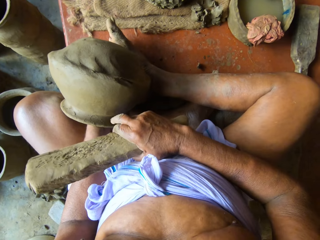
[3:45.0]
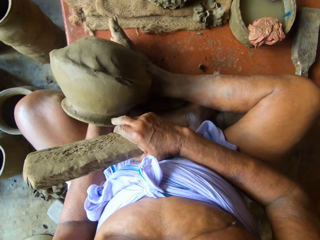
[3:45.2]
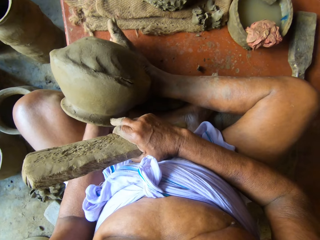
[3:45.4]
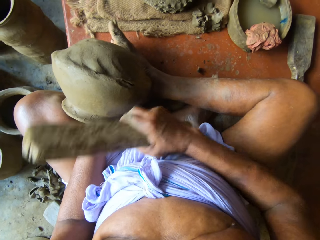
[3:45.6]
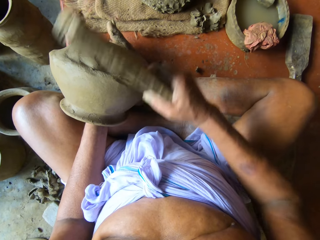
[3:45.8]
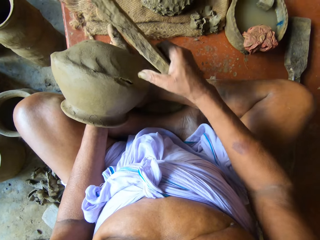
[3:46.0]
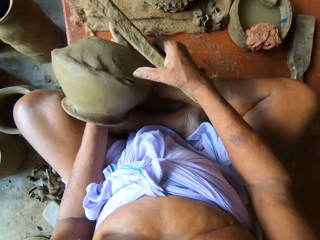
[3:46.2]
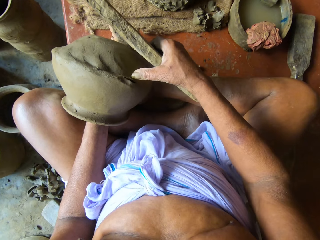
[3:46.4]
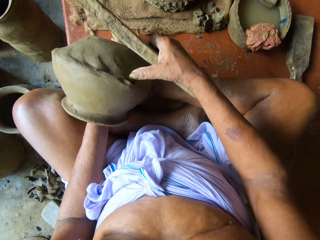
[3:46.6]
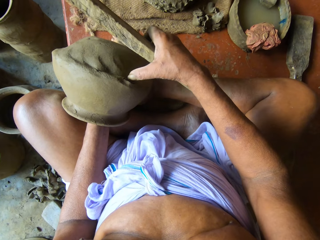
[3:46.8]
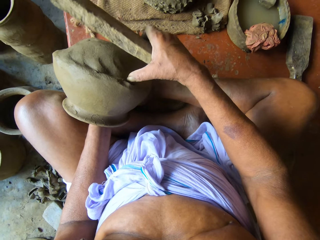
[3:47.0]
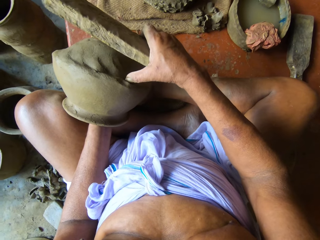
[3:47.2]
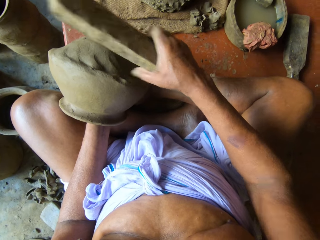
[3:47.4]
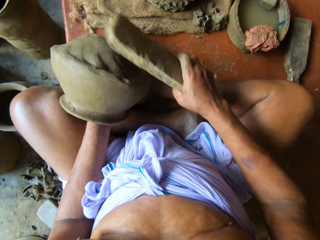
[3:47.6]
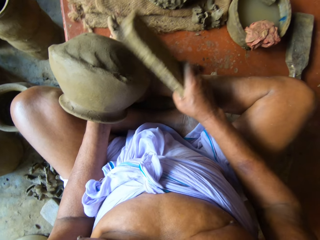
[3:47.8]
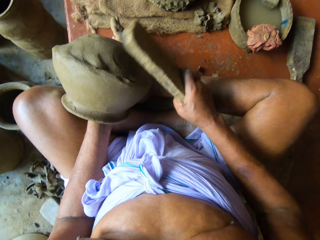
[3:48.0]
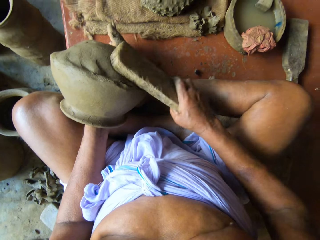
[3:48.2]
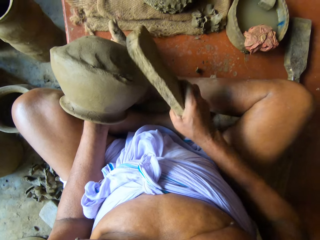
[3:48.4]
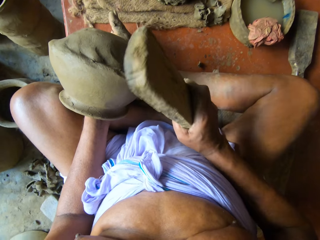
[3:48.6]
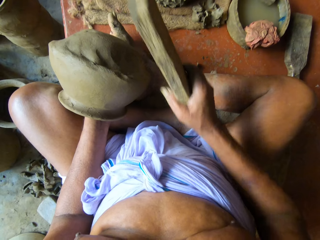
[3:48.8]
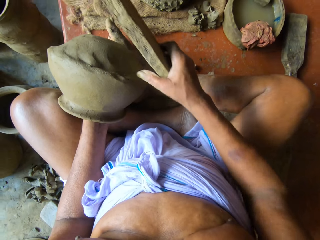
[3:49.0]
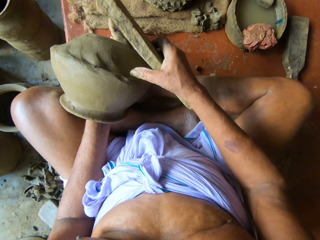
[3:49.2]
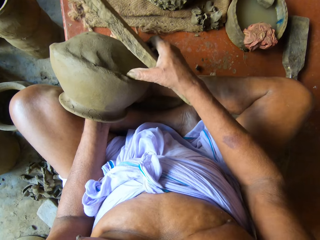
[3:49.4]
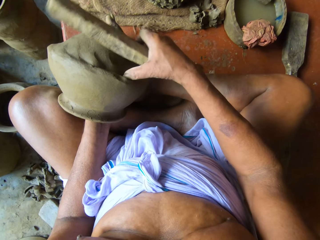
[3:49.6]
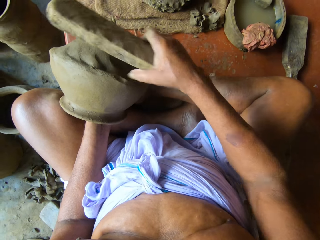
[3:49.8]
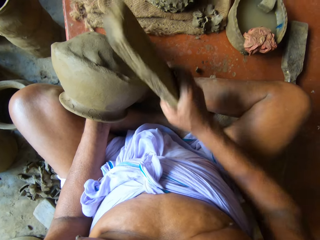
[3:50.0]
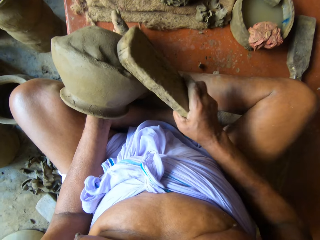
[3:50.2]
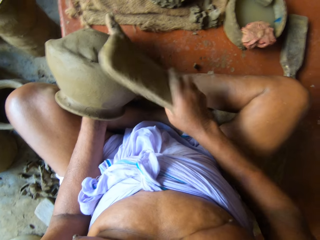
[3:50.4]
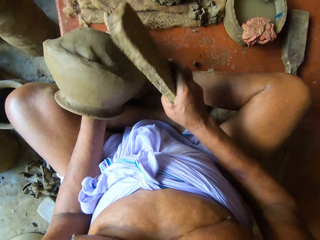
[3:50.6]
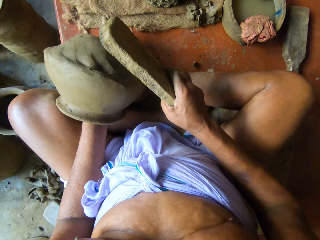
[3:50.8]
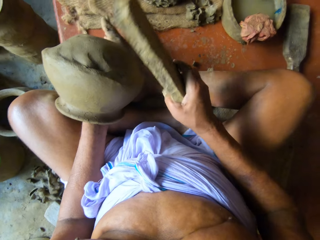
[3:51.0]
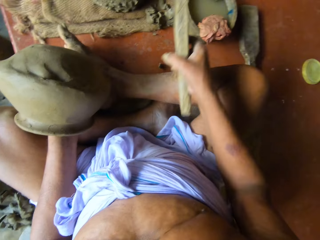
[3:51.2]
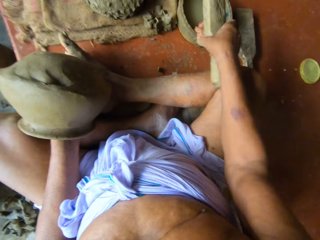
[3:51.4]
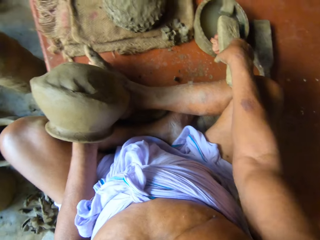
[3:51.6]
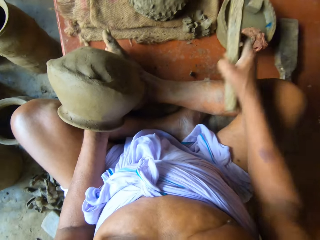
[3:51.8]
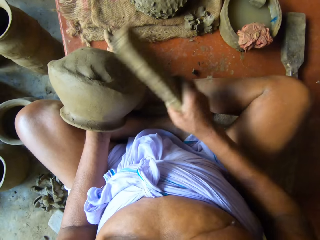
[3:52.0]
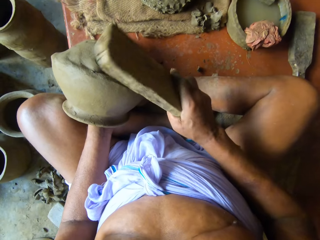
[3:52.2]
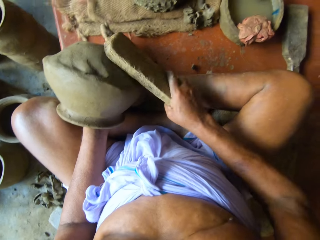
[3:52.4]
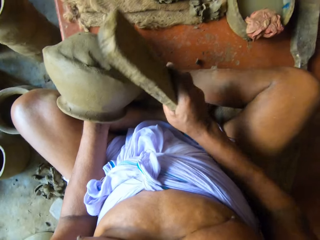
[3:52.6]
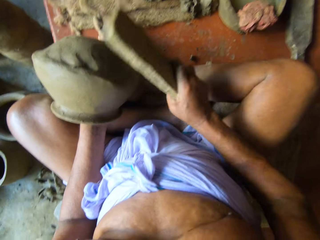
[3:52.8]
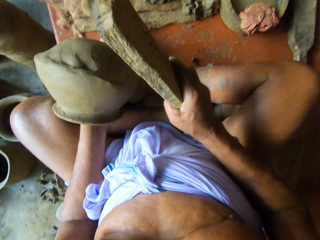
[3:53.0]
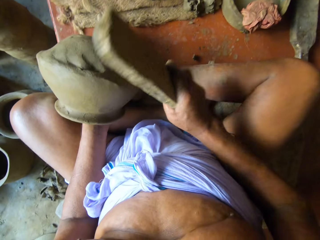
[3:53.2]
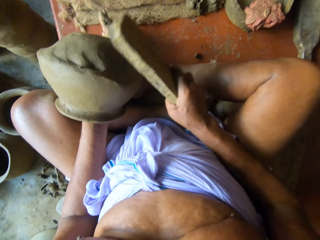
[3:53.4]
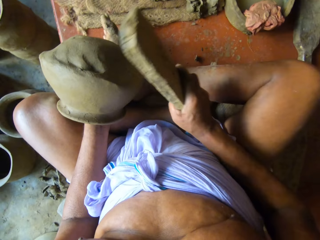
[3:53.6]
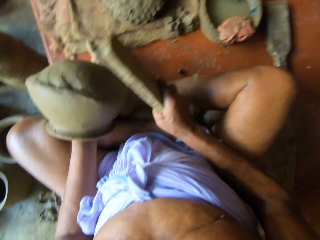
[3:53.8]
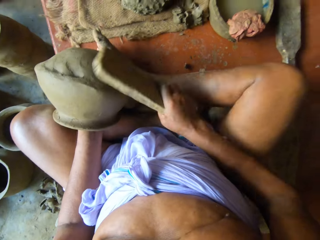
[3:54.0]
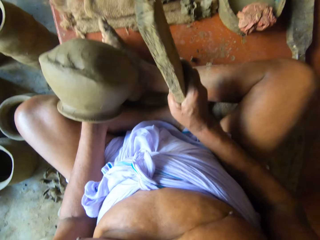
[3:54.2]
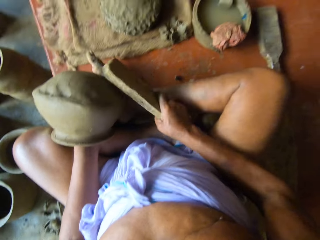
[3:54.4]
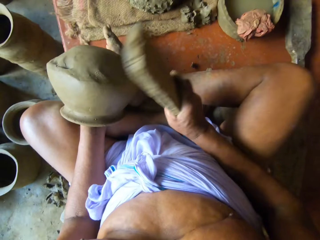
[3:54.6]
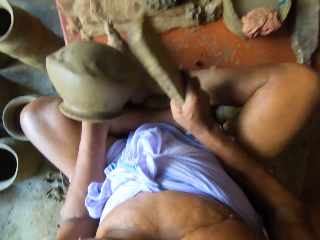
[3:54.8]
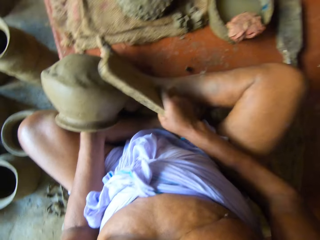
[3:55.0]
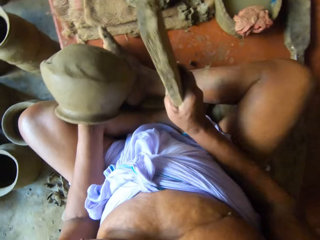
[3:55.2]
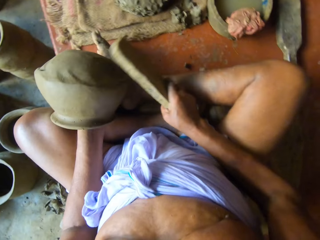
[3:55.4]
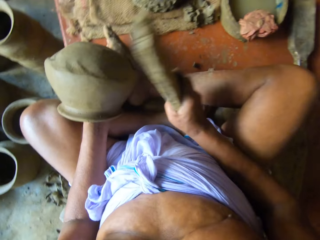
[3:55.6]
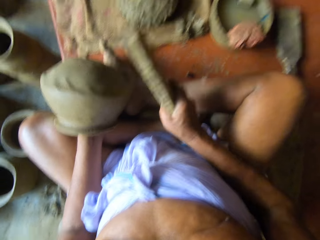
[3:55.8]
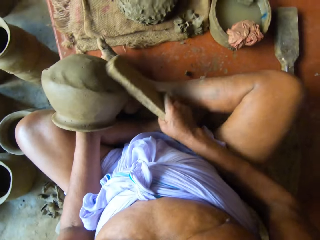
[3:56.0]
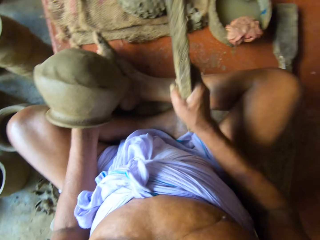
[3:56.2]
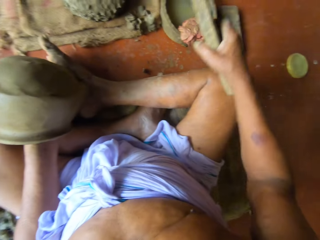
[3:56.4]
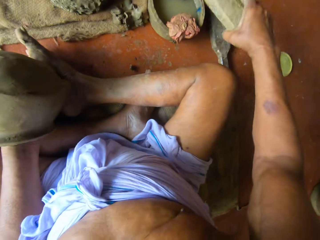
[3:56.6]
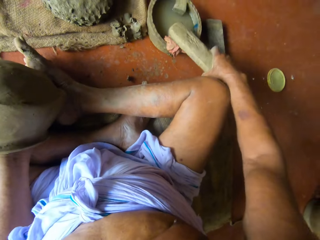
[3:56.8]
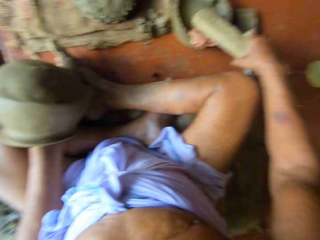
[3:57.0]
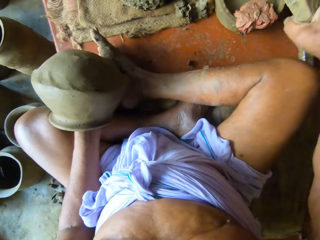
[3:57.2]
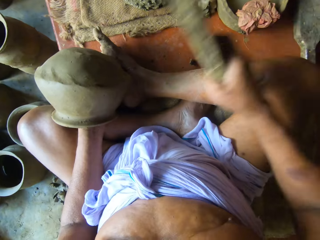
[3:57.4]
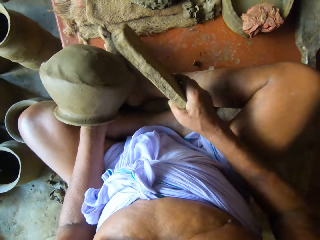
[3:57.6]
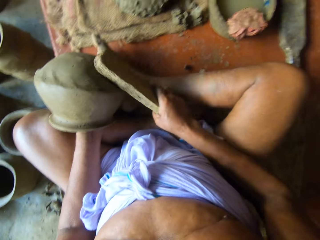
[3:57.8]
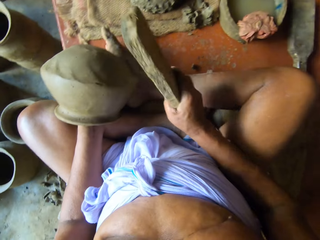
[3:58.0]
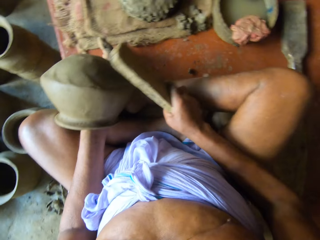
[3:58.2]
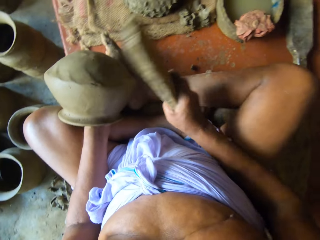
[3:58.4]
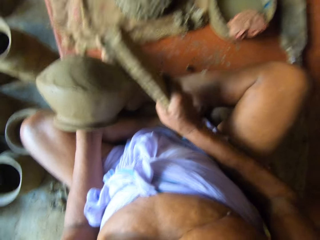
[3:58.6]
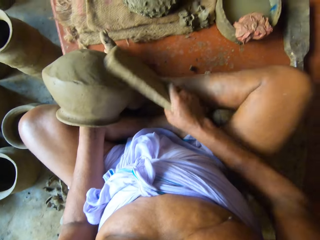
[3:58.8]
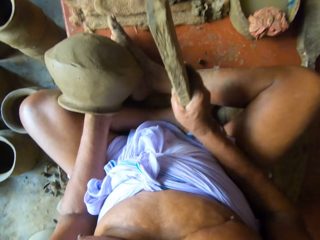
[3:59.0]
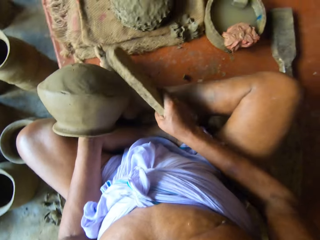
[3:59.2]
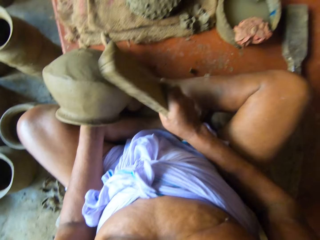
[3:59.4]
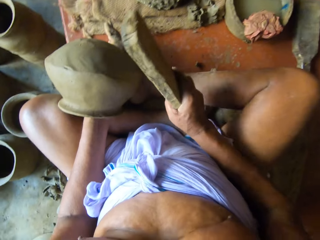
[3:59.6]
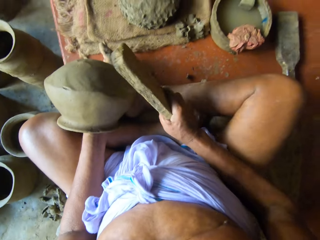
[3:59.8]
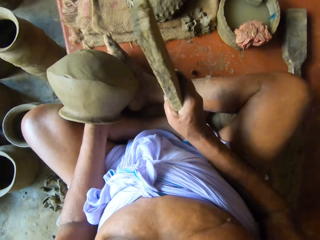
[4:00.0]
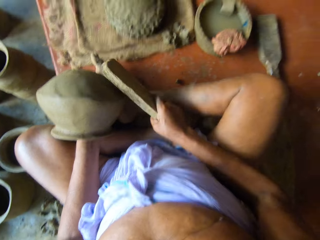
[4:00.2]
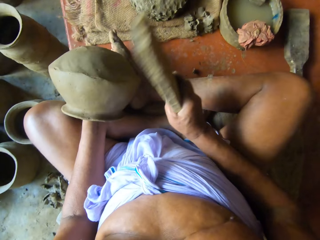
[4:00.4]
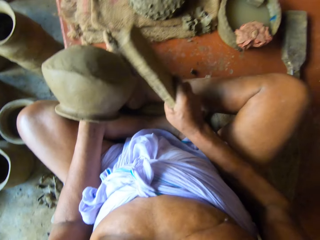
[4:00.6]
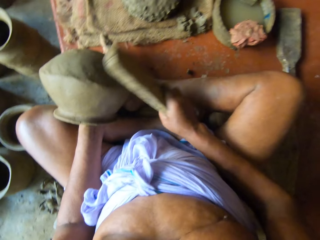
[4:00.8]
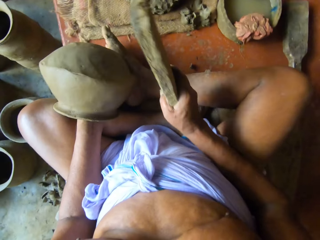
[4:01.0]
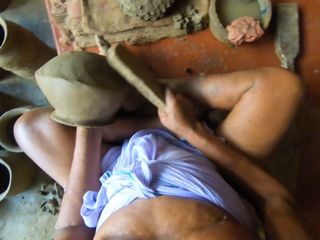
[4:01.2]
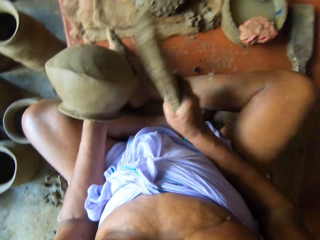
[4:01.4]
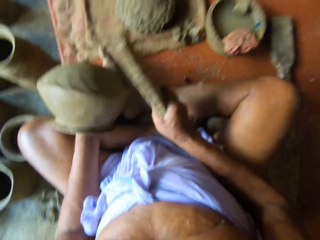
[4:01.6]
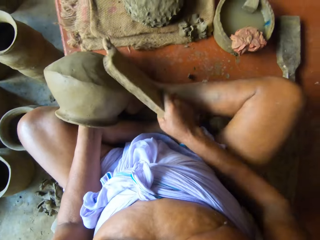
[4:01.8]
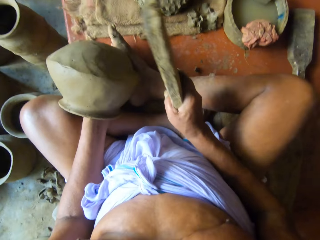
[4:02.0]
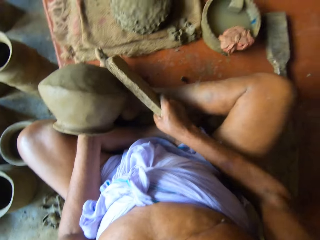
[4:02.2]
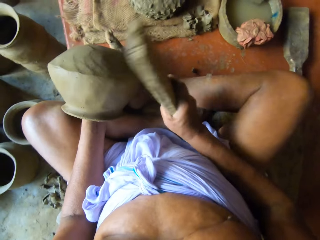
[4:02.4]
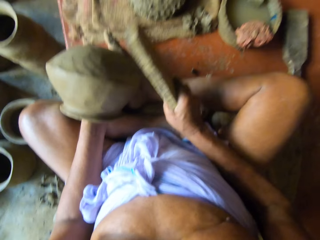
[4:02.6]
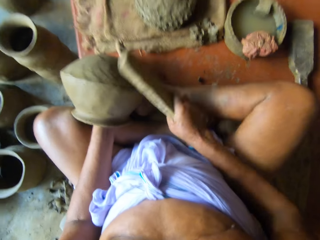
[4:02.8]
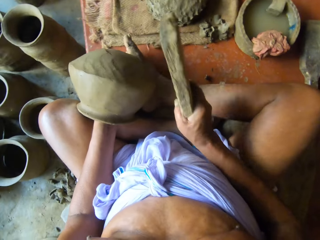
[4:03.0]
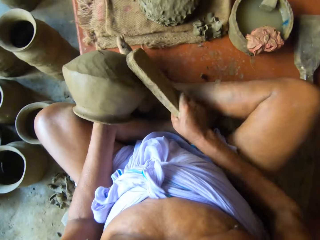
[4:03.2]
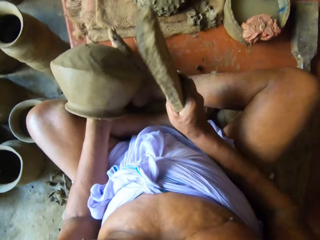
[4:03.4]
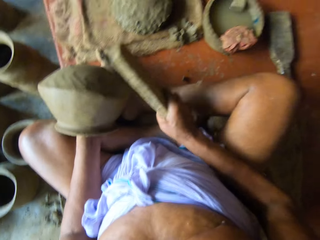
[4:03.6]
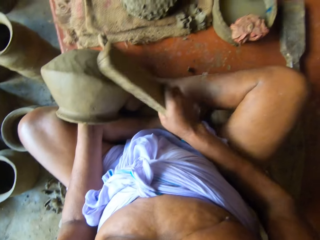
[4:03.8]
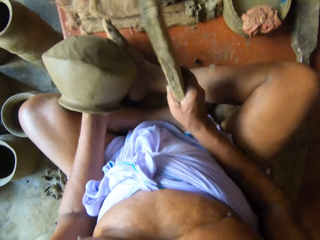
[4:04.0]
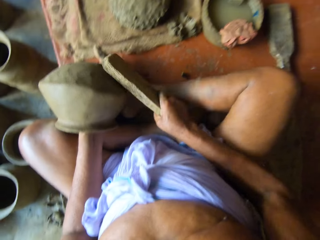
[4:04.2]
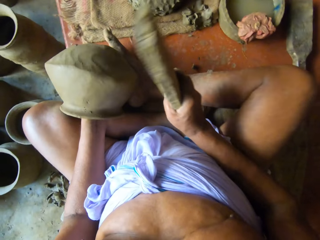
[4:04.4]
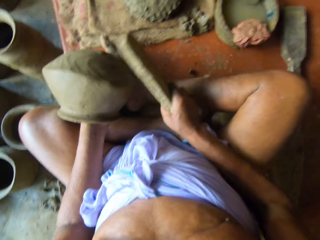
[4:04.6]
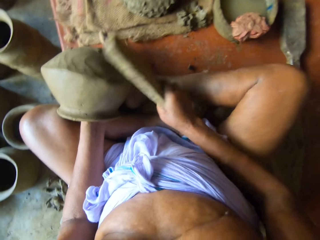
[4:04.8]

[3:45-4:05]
The camera wearer touches the clay pot on his left hand with his right hand. He presses the clay pot on his left hand with his right thumb. He beats the clay pot on his left hand against the clay anvil in his left hand with the paddle in his right hand. He shapes the pot with the wood. He presses the clay pot on his left hand with his right thumb. He touches the pot. He beats the clay pot on his left hand against the clay anvil in his left hand with the paddle in his right hand. He shapes the pot with the wood. He taps the cloth on the bowl of water on the platform with the paddle in his right hand. He dips the wood in the dish with water. He beats the clay pot on his left hand against the clay anvil in his left hand with the paddle in his right hand. He shapes the pot with the wood. He taps the cloth on the bowl of water on the platform with the paddle in his right hand. He beats the clay pot on his left hand against the clay anvil in his left hand with the paddle in his right hand. He dips the wood in the dish with water. He shapes the pot with the wood.
